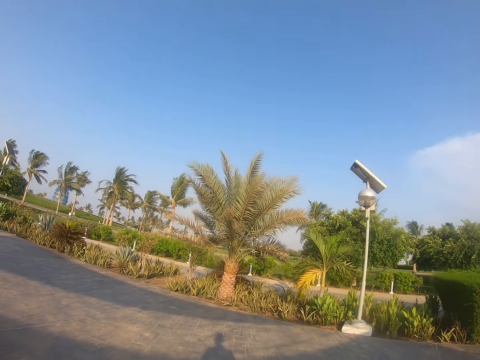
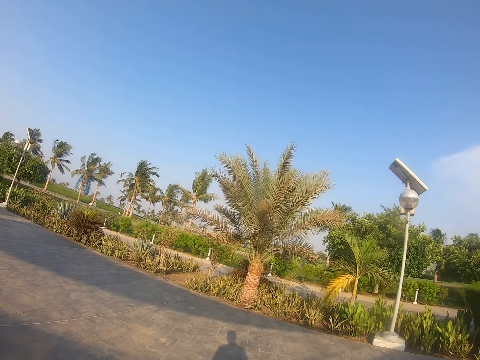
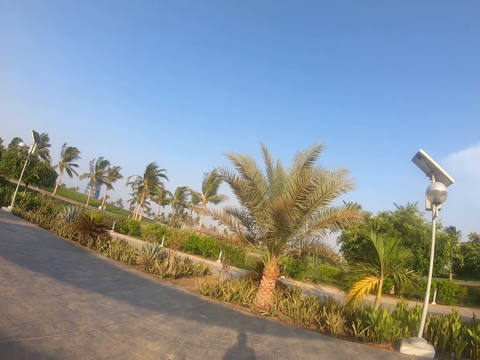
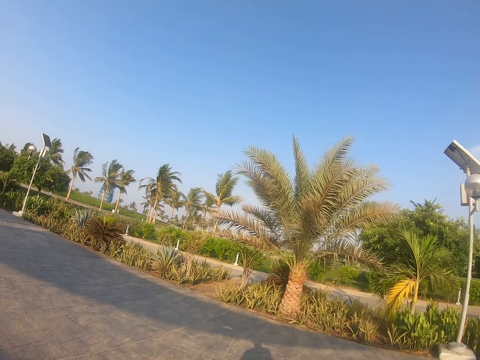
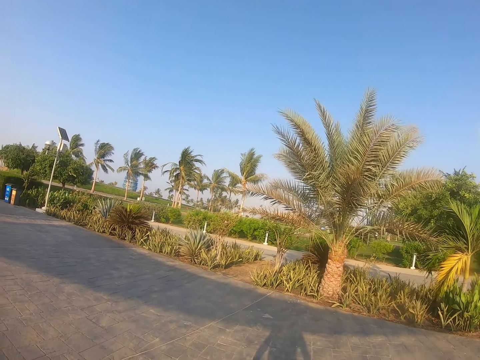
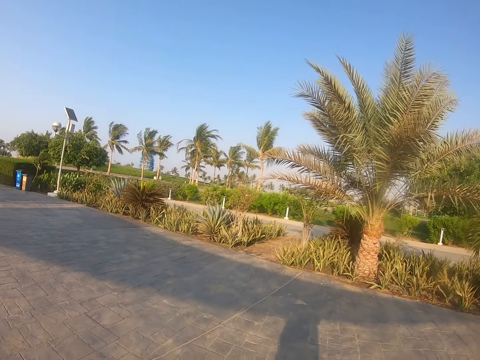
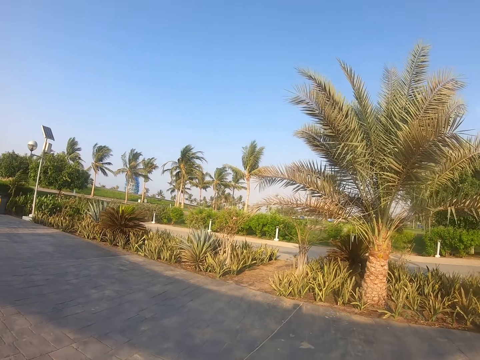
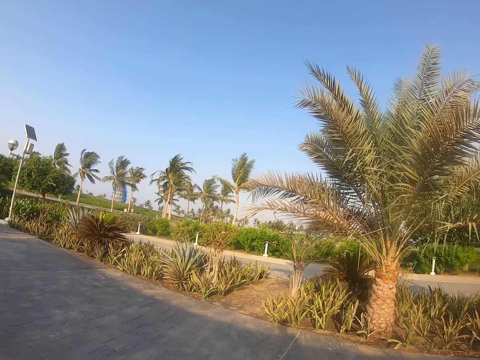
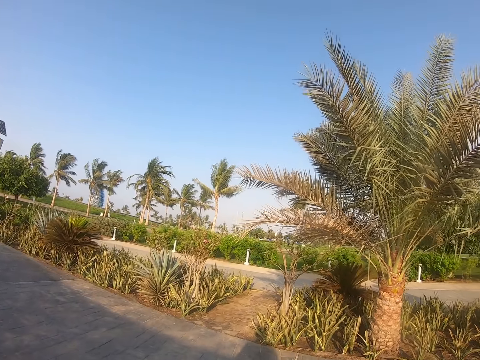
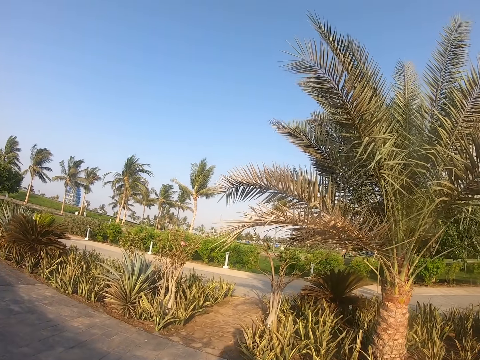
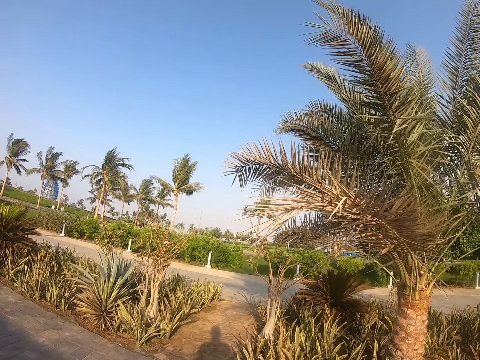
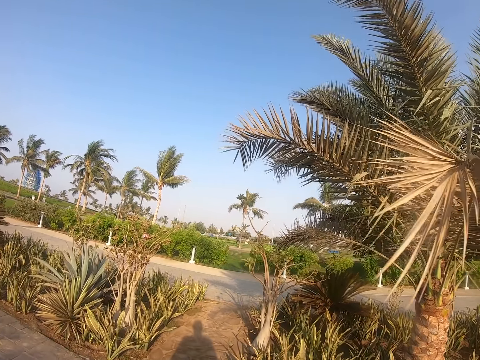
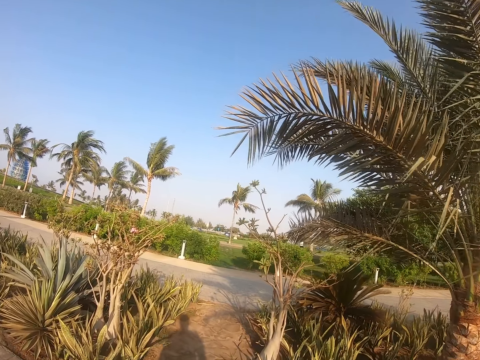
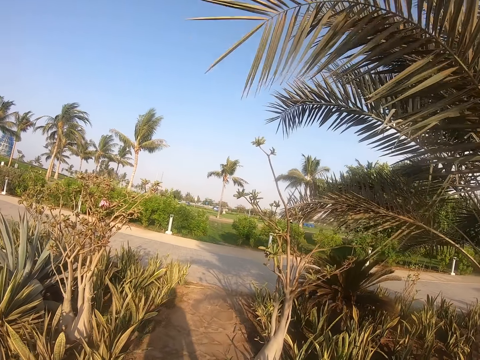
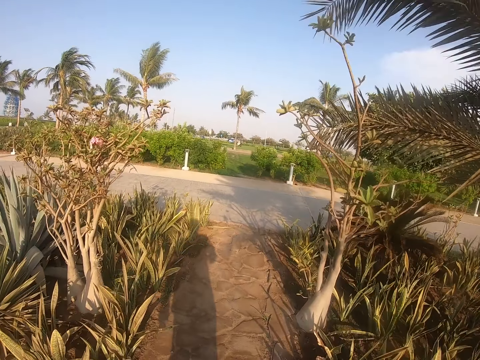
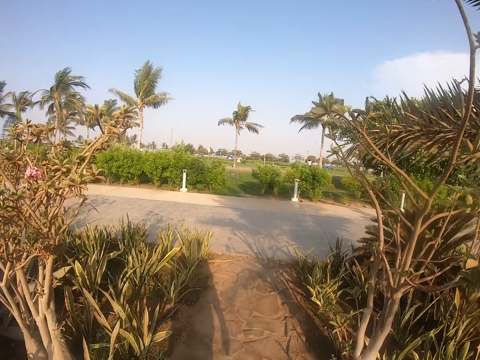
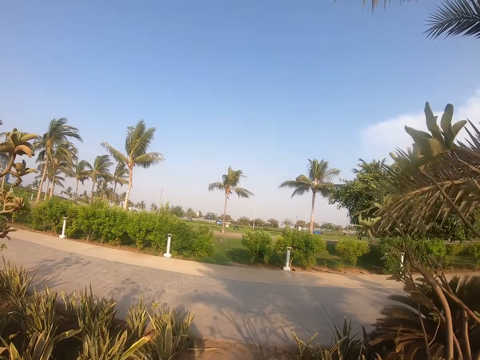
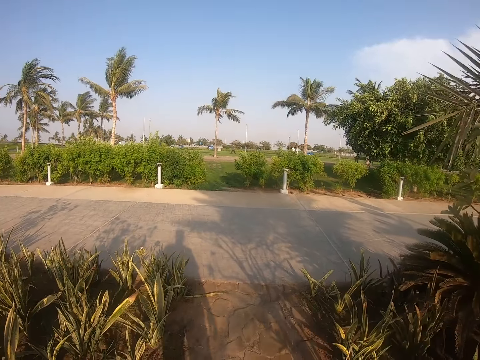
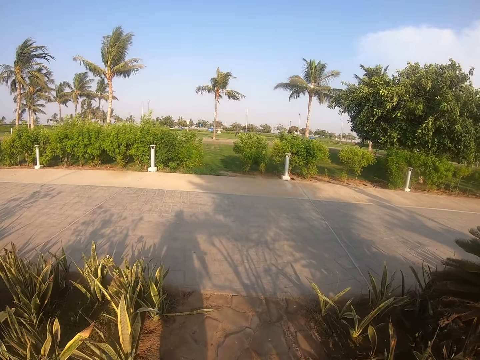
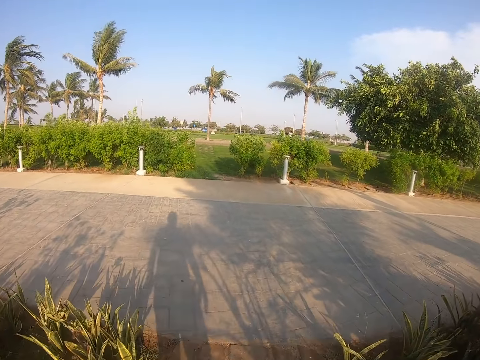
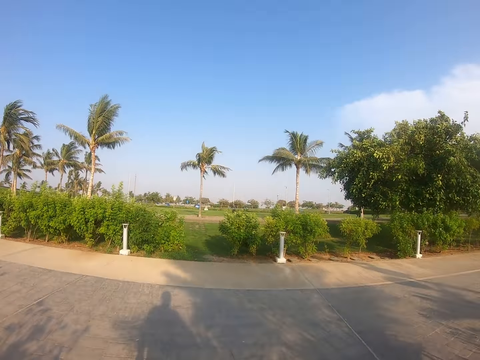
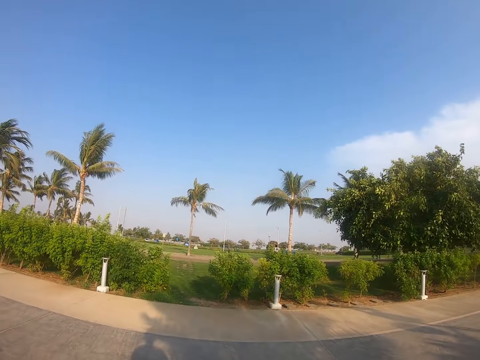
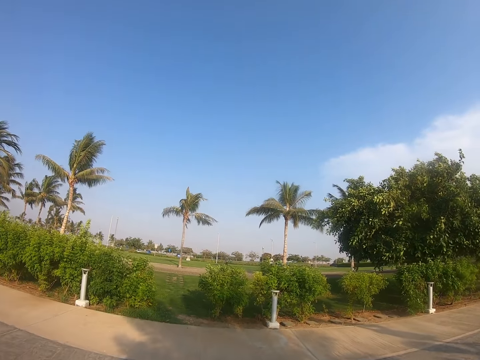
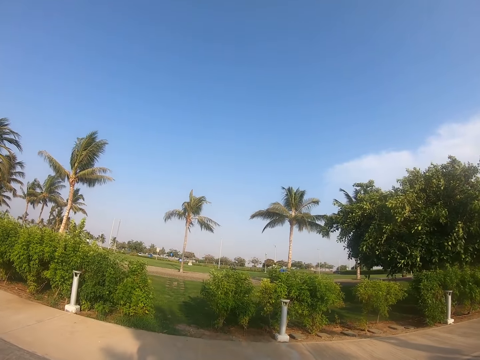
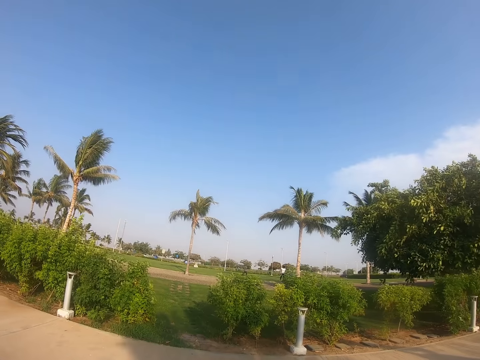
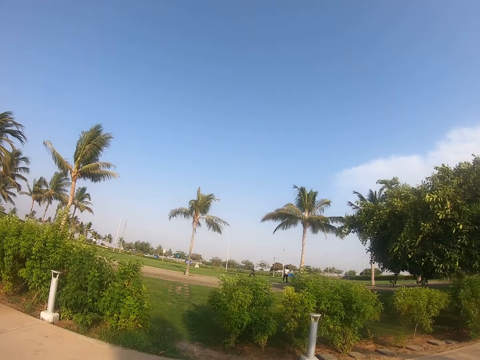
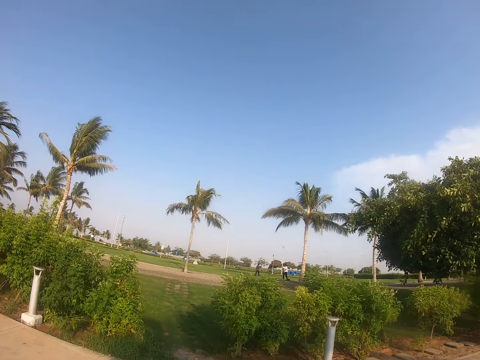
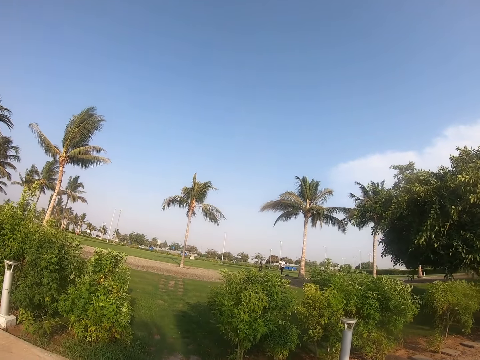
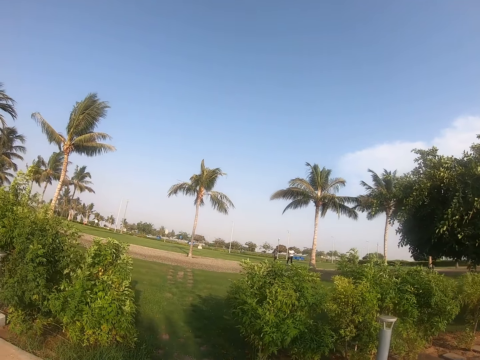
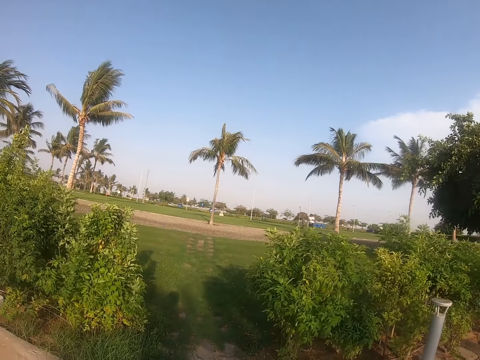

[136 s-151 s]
The camera wearer walks around the pathway.

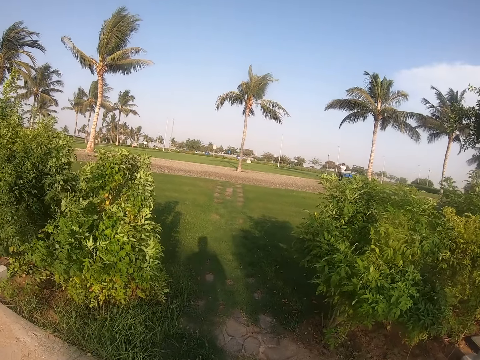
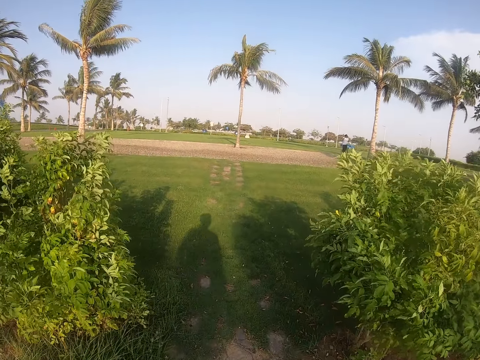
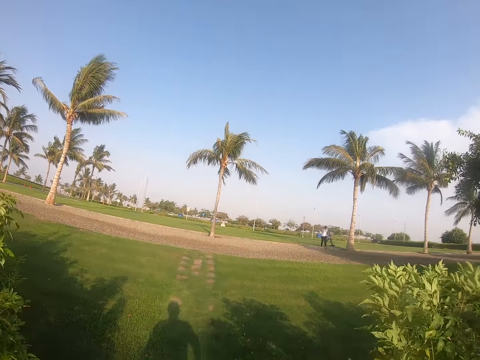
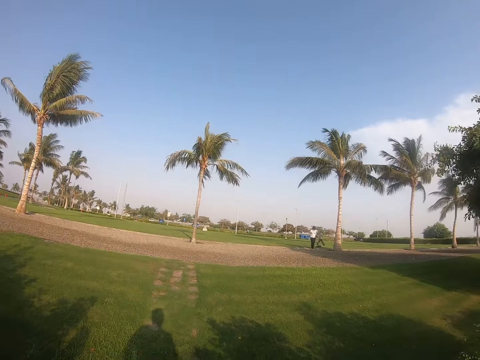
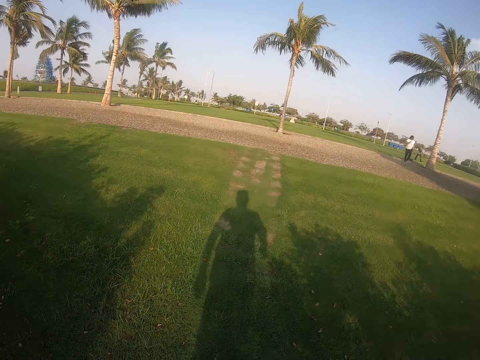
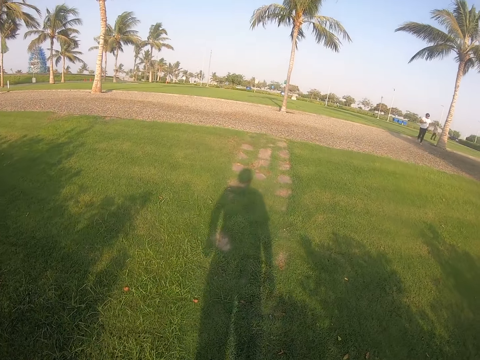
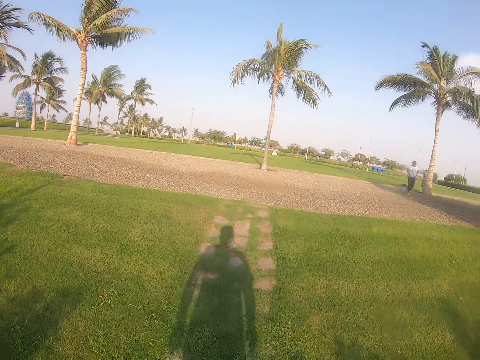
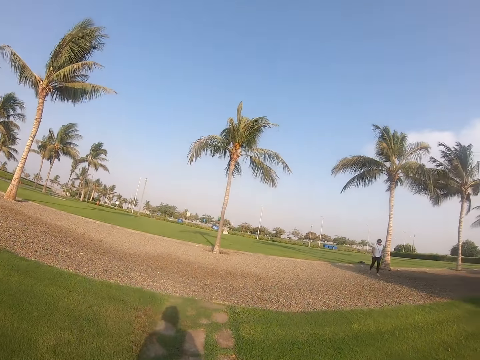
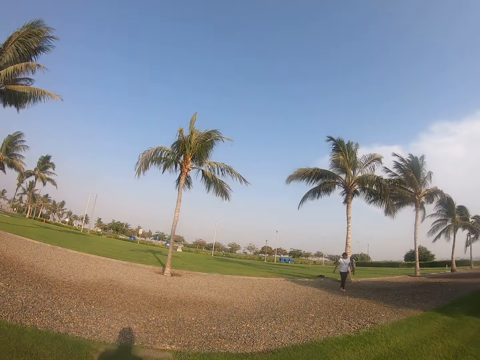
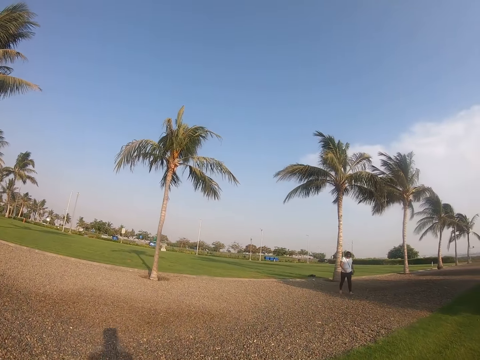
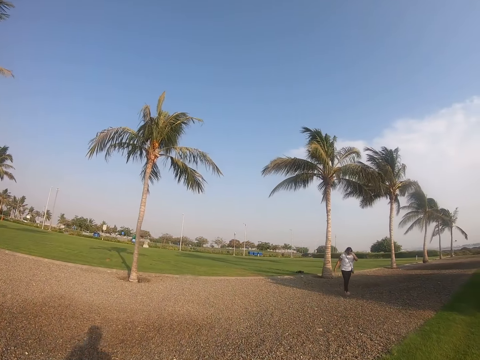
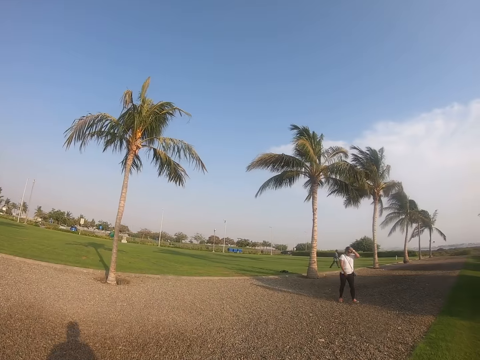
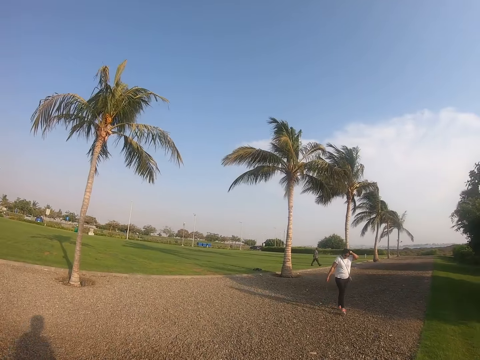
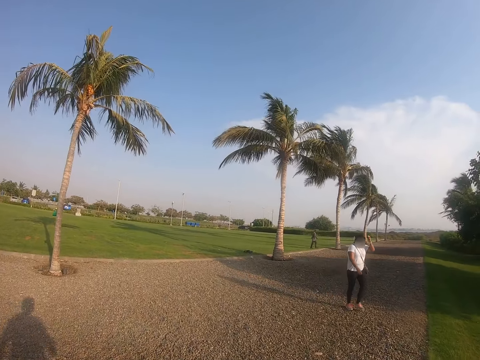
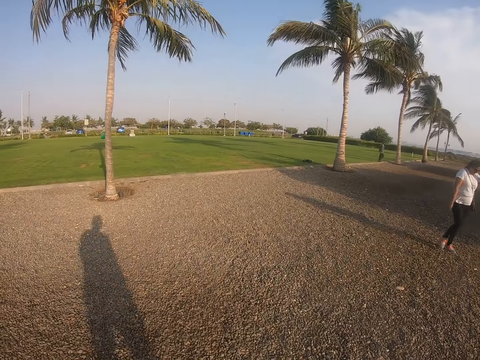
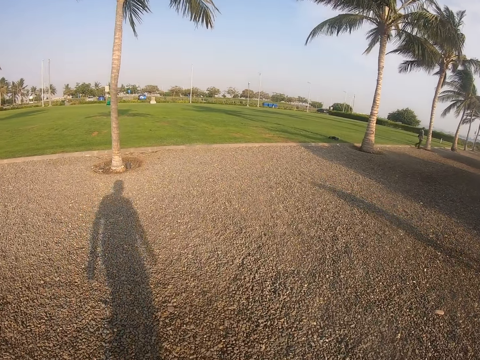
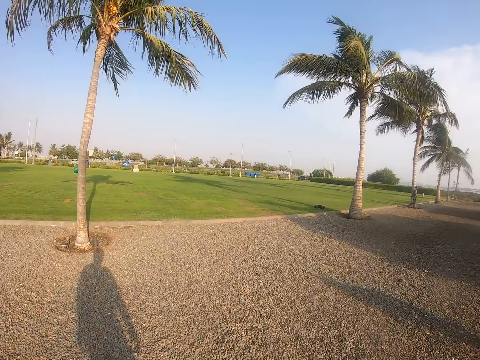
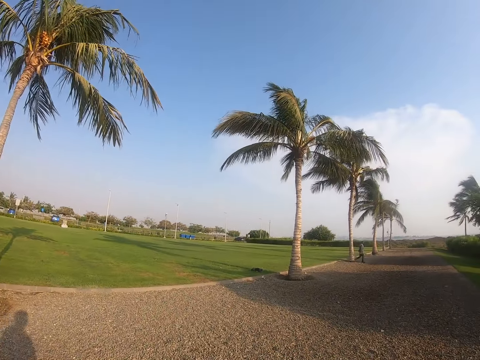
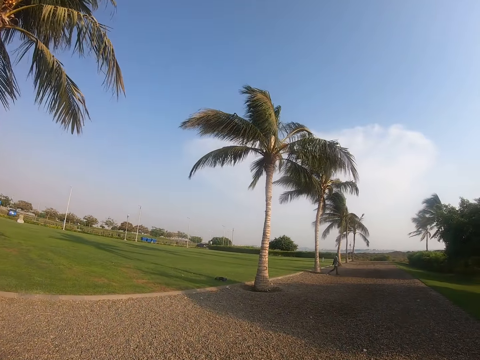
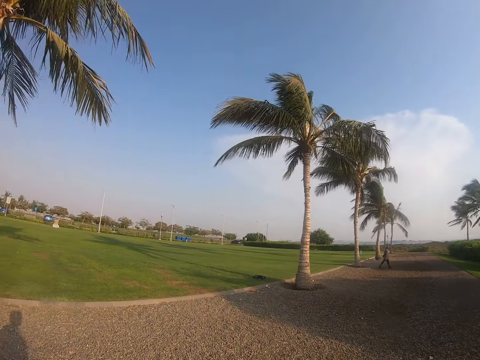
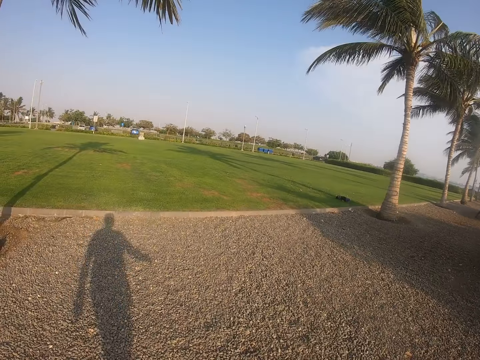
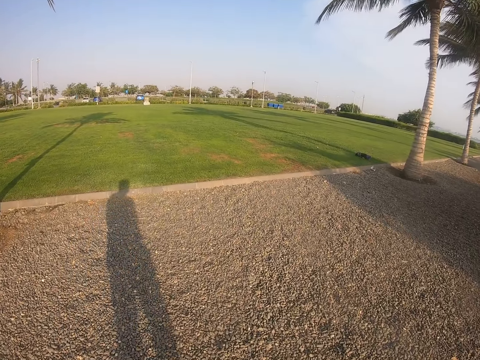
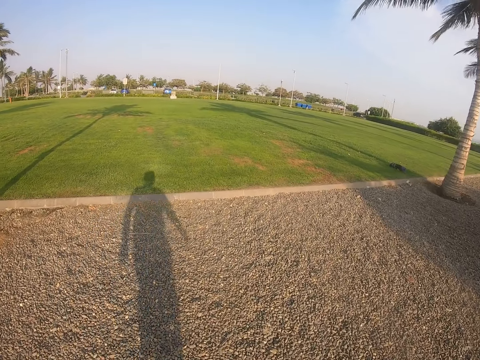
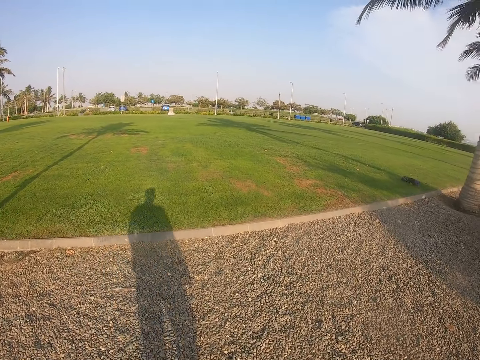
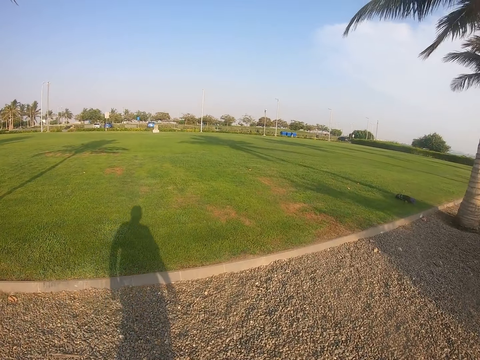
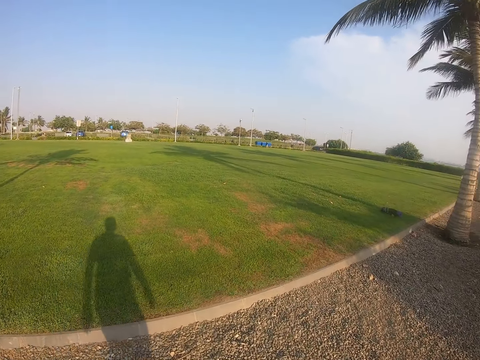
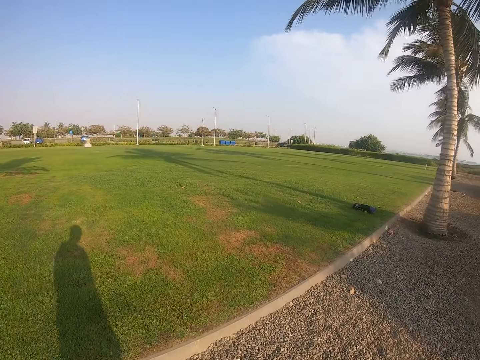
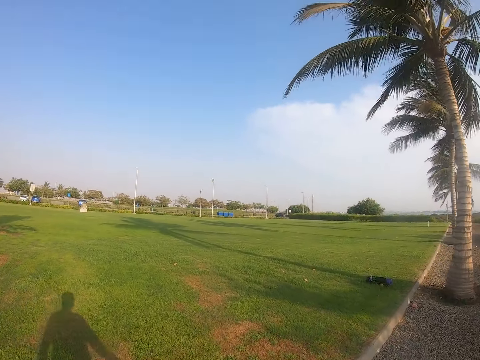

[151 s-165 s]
The camera wearer walks in the field. A lady walks in the field. The camera wearer walks in the field, on the tarmac road.
